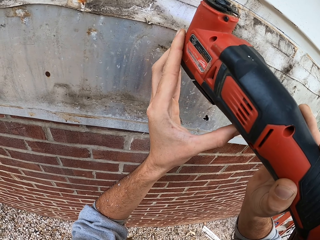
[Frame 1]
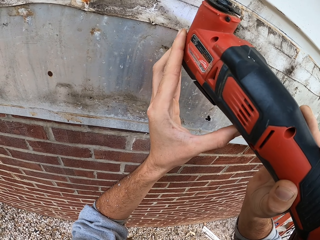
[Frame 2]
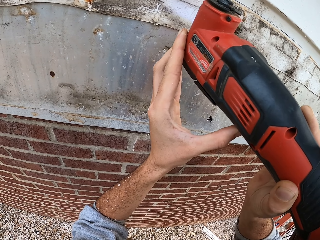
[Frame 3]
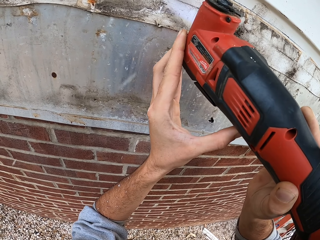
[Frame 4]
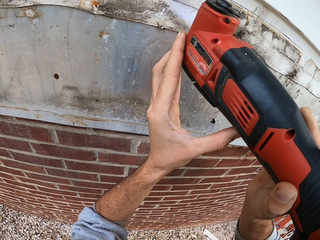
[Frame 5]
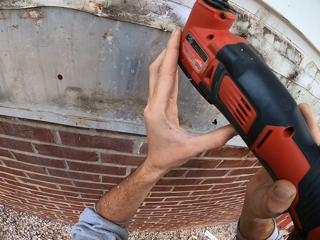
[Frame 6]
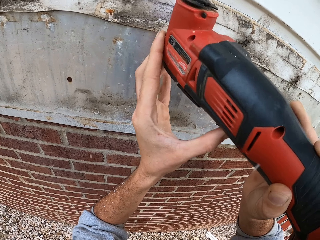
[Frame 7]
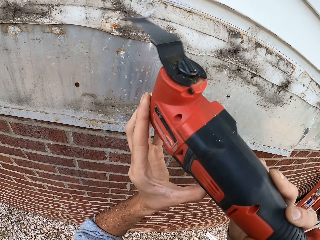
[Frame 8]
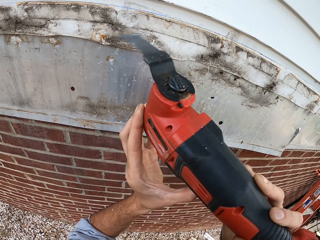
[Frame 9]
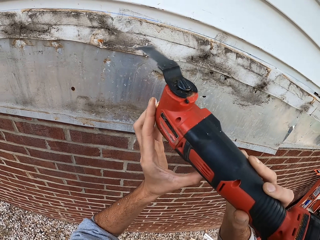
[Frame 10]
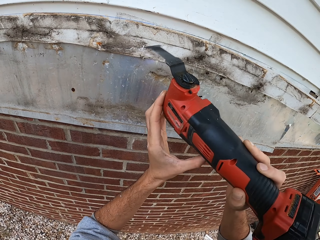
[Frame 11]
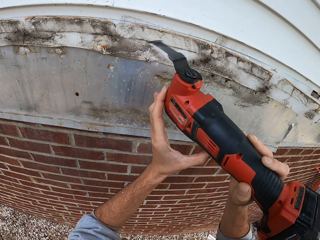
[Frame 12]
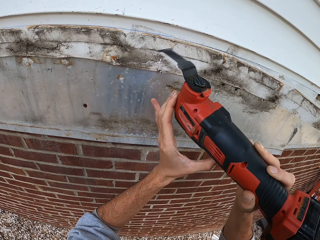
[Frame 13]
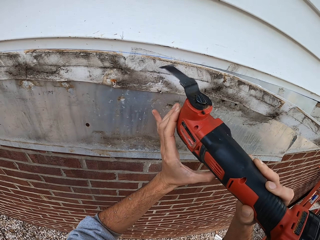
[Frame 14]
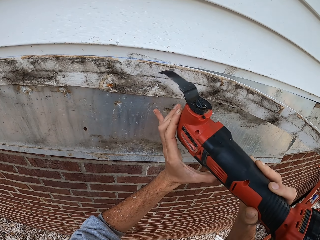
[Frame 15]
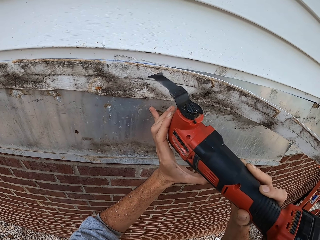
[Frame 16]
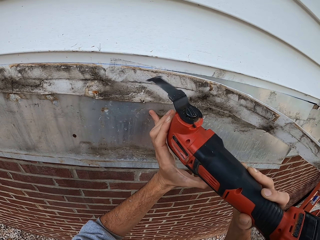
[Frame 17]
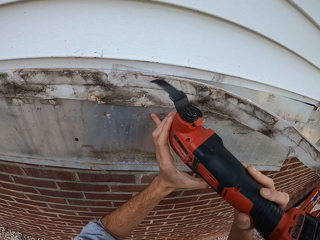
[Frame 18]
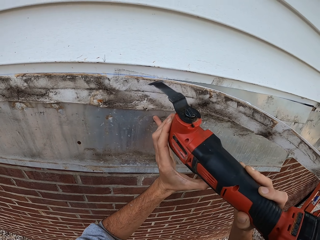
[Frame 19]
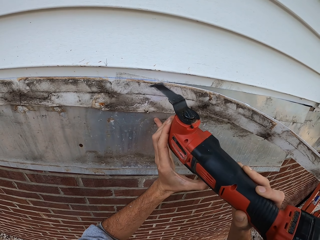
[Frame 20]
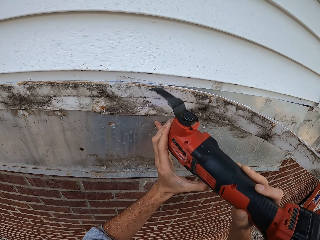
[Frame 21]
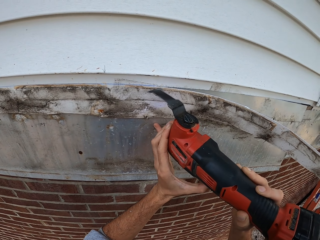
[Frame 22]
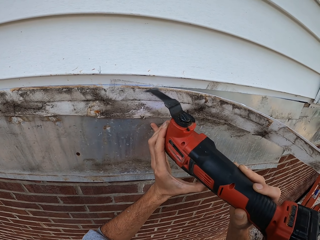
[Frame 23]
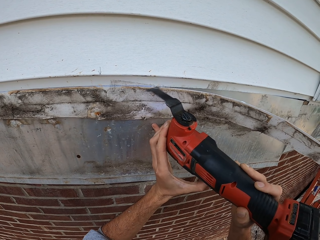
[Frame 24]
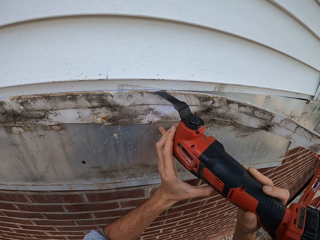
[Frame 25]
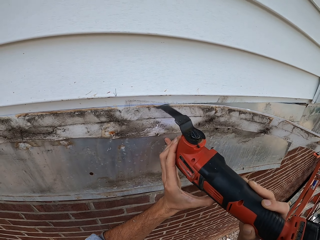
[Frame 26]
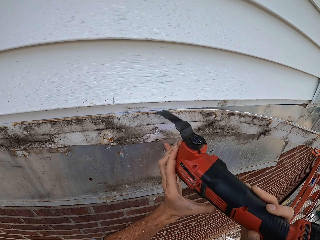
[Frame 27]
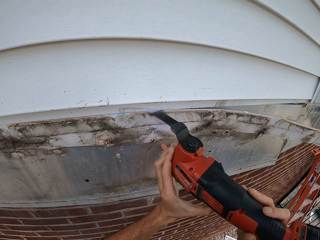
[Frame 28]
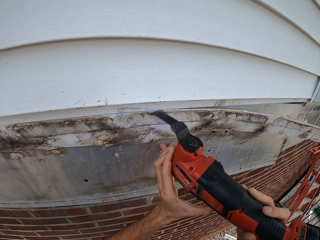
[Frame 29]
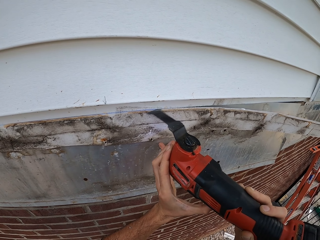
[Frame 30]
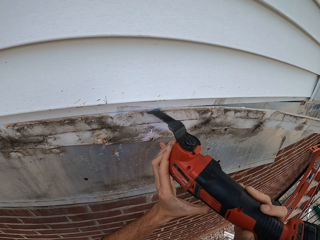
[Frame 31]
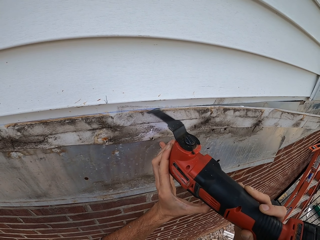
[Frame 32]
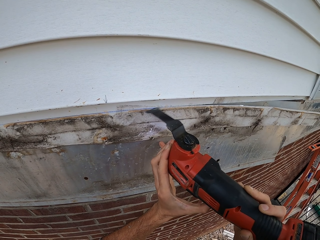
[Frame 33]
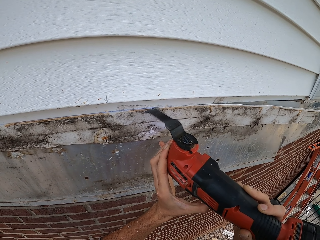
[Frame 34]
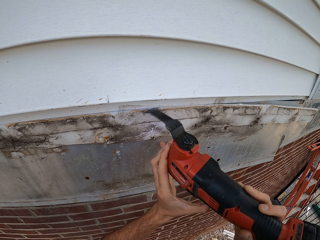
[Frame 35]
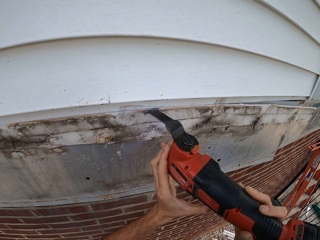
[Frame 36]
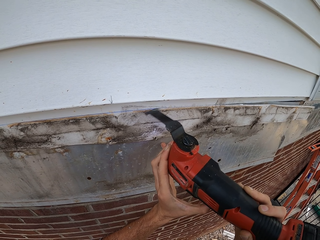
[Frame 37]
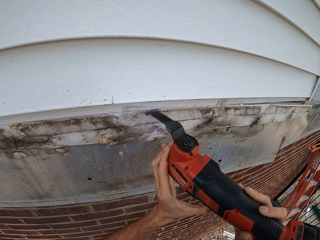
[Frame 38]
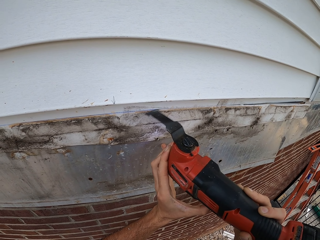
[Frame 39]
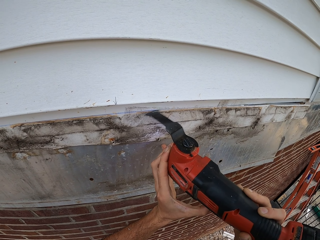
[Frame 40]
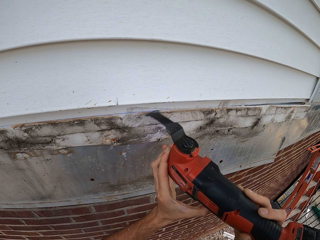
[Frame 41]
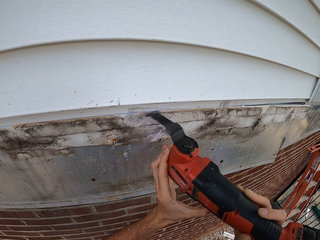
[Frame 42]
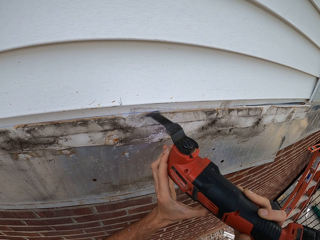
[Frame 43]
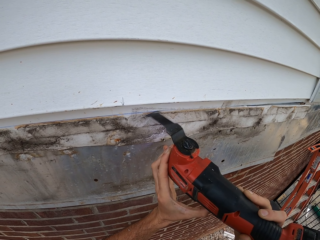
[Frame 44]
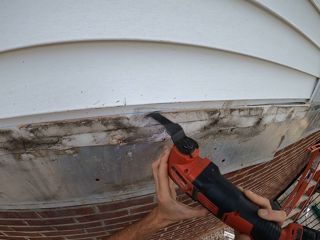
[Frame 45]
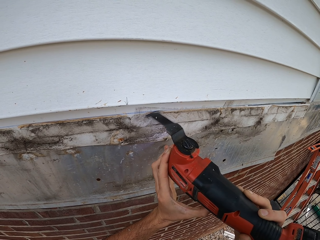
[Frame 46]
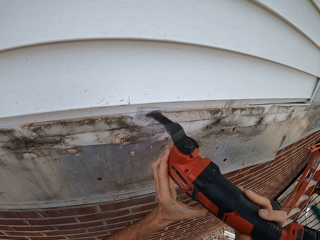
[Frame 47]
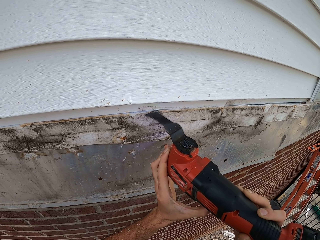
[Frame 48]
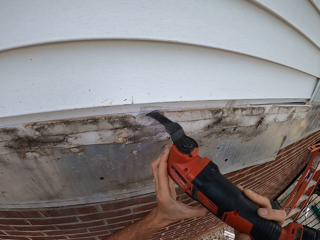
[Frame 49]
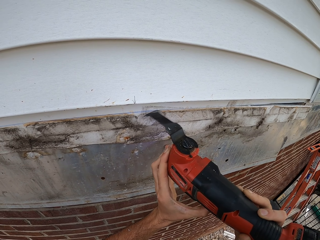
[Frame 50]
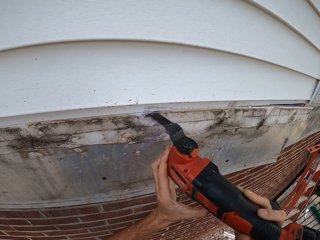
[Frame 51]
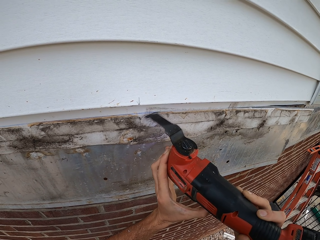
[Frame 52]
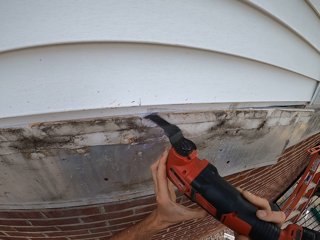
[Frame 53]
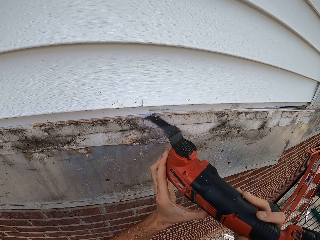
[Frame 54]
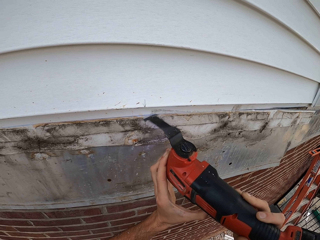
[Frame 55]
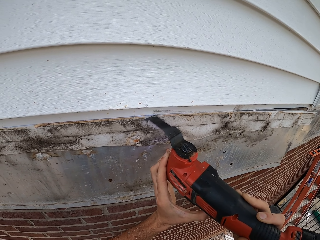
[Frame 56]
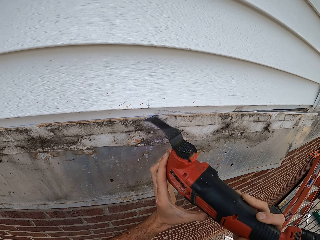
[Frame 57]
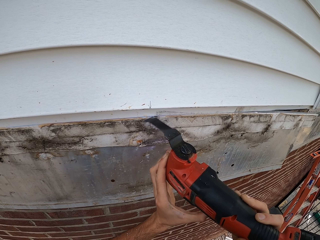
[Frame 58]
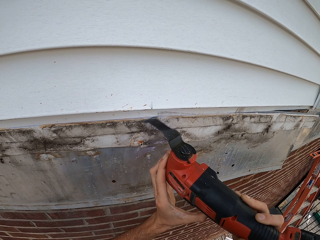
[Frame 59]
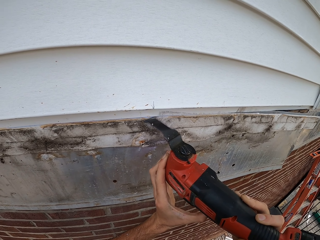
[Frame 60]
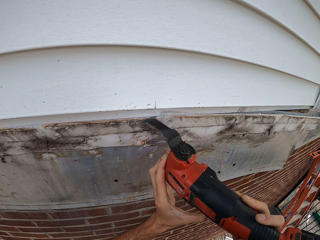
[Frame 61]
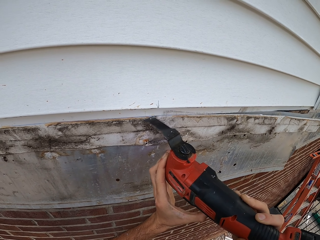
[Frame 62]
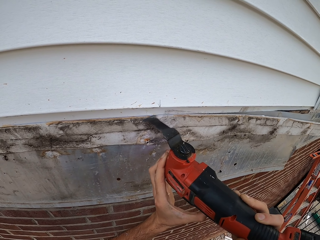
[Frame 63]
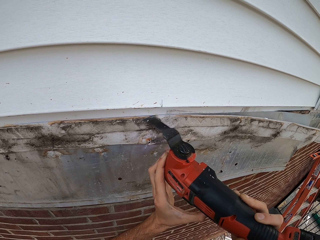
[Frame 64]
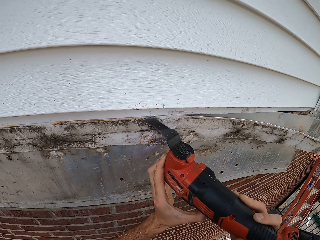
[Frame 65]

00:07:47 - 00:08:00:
The camera wearer lowers something. They raise something. They cut in the mounted tile.

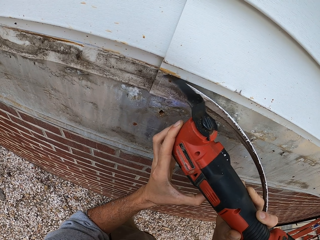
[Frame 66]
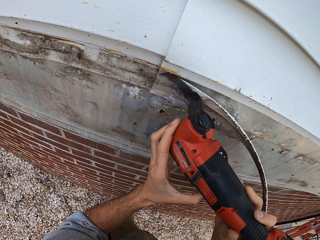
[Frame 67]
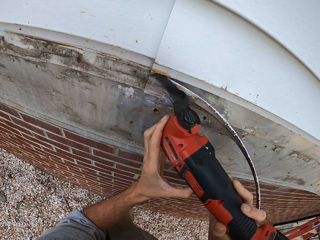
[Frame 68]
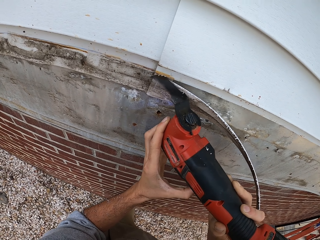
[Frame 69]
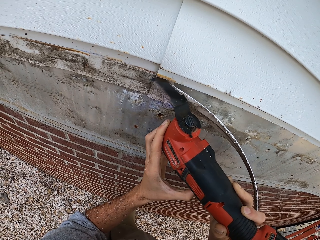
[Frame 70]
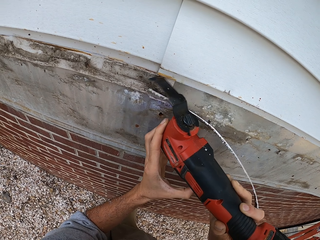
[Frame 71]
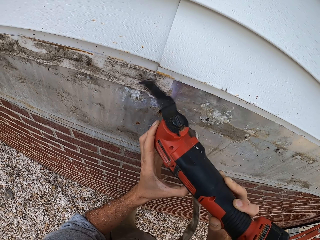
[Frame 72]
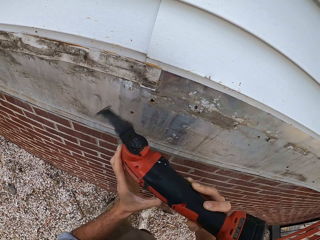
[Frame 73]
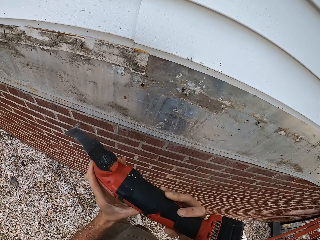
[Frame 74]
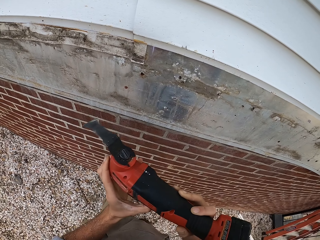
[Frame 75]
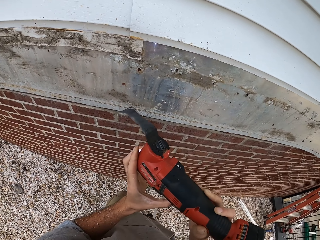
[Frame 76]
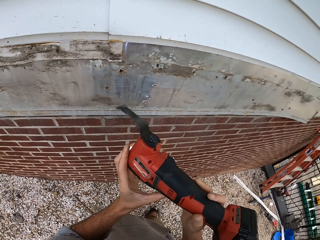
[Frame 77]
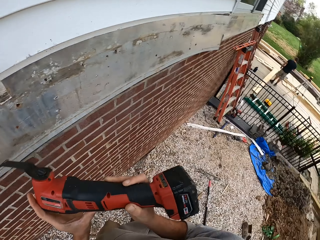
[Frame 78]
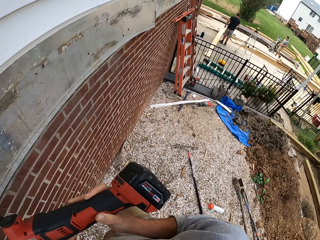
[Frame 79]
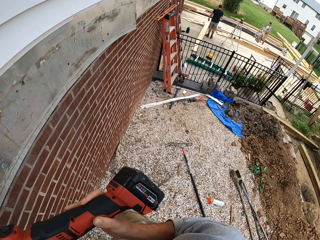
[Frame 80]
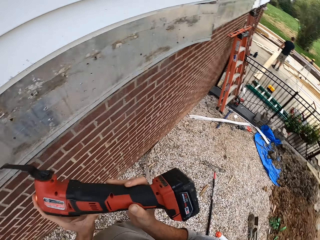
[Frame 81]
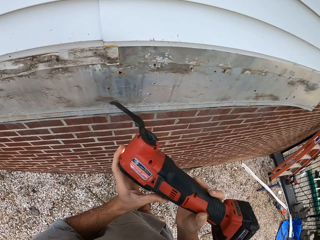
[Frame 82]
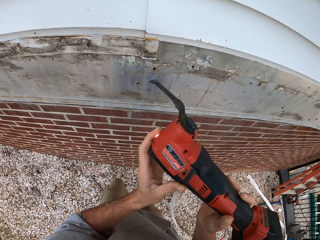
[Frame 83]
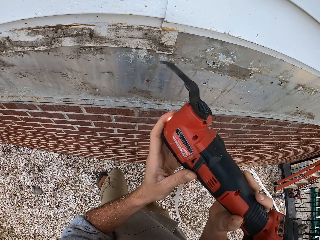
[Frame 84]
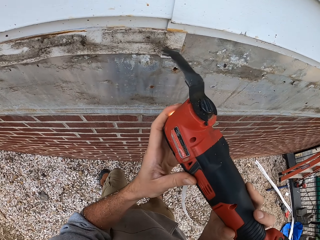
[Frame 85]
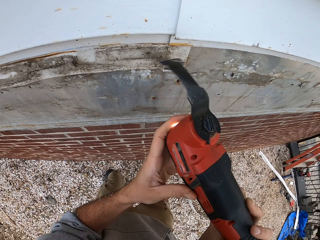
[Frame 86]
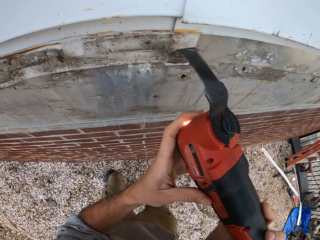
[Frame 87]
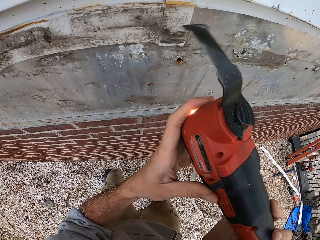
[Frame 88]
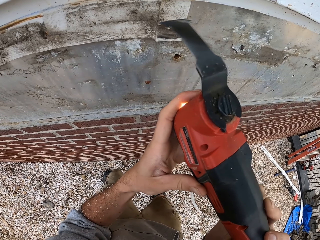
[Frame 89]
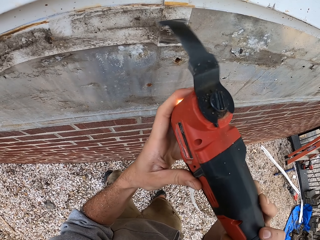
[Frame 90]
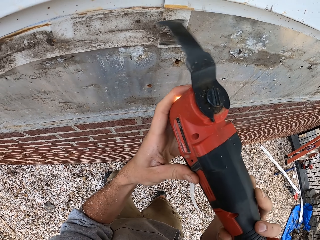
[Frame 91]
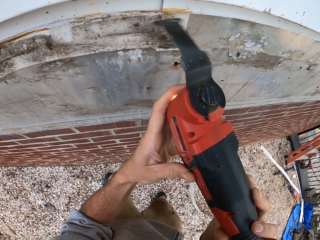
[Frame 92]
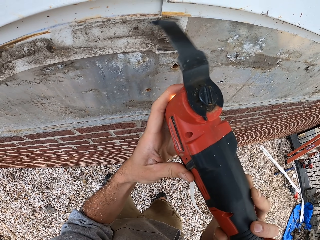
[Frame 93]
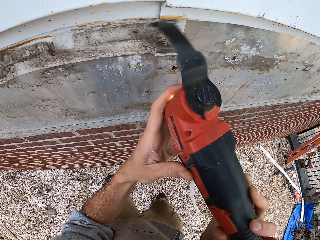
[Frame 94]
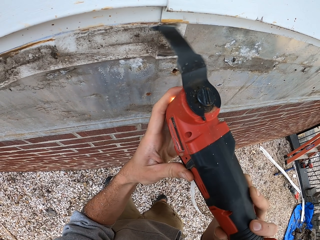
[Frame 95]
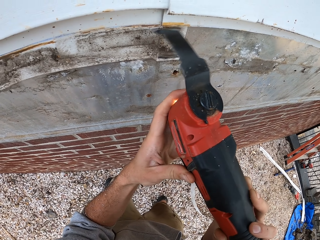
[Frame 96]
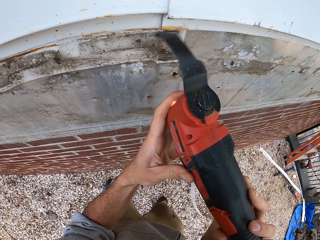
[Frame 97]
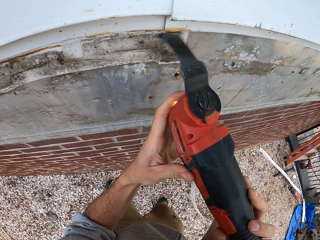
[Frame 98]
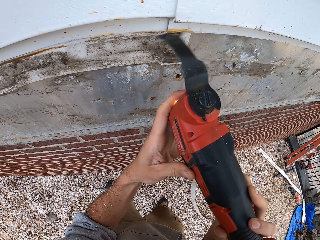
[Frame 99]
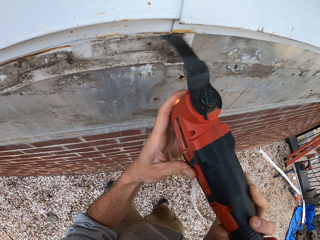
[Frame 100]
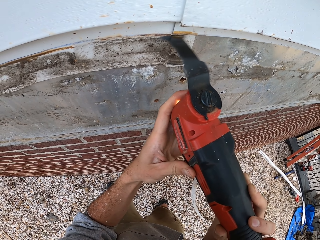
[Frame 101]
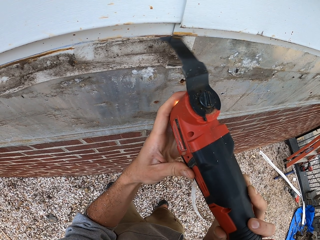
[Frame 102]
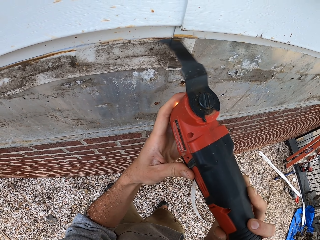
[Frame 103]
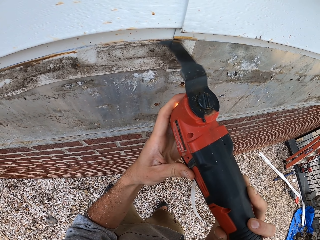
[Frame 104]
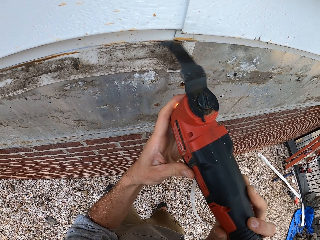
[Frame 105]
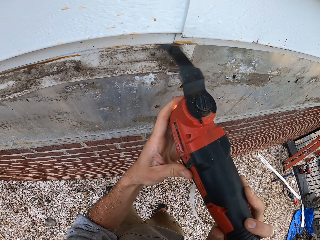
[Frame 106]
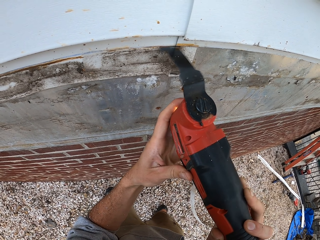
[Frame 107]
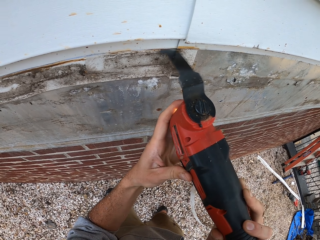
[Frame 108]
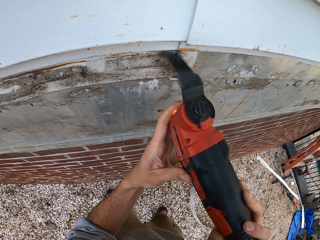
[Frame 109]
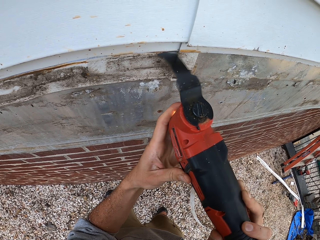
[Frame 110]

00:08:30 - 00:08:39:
The camera wearer lowers something. They raise something. A man walks around. The camera wearer cuts in the mounted tile.
